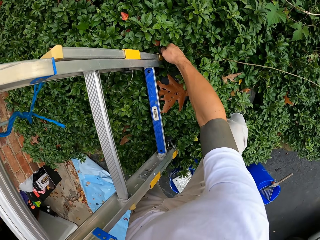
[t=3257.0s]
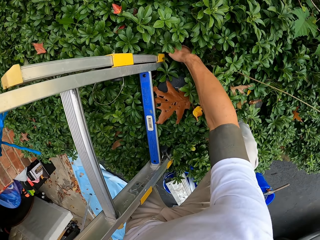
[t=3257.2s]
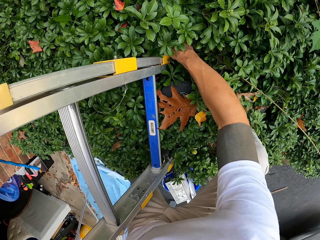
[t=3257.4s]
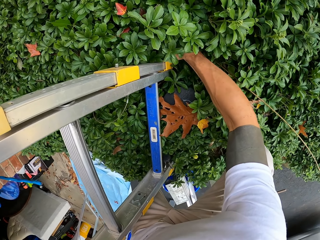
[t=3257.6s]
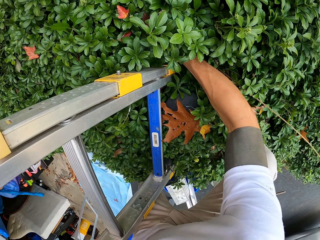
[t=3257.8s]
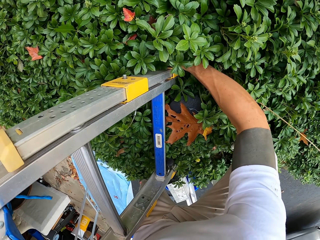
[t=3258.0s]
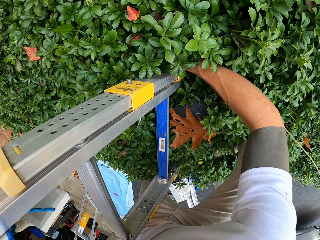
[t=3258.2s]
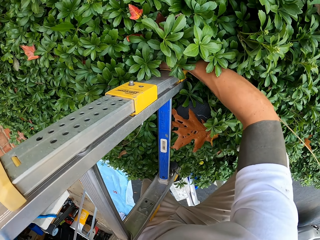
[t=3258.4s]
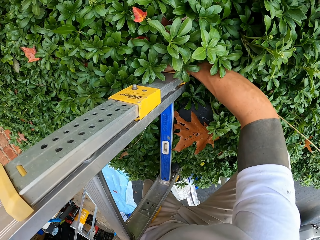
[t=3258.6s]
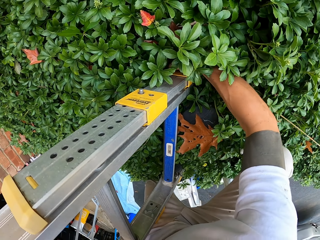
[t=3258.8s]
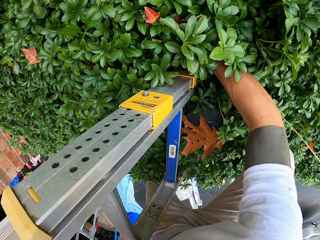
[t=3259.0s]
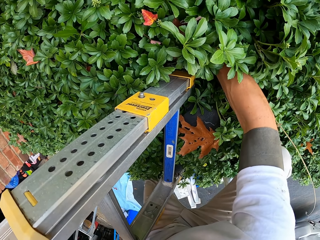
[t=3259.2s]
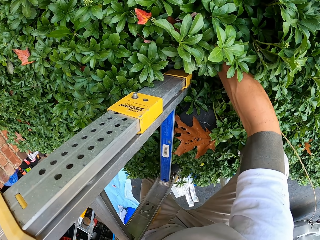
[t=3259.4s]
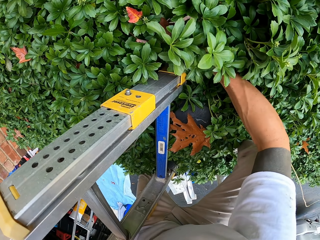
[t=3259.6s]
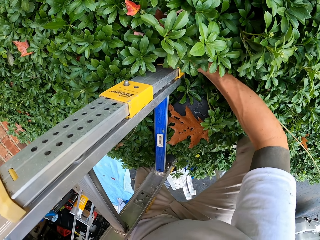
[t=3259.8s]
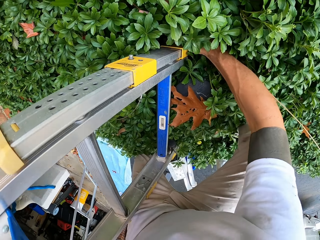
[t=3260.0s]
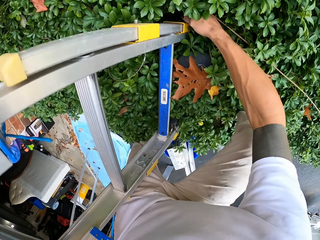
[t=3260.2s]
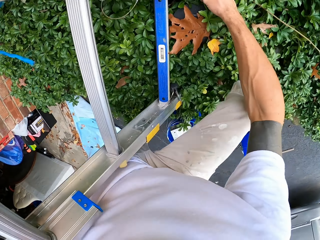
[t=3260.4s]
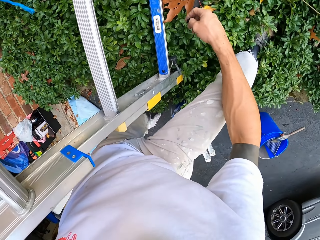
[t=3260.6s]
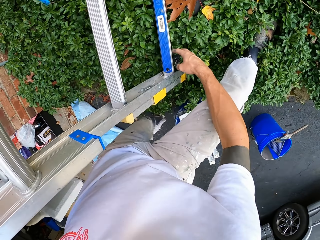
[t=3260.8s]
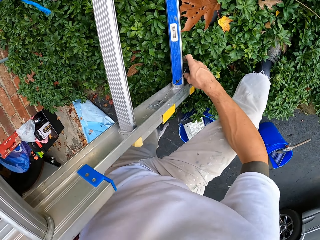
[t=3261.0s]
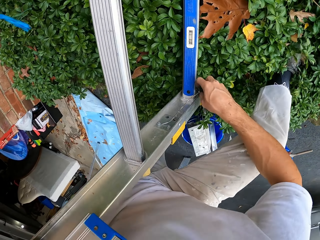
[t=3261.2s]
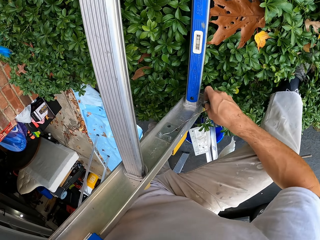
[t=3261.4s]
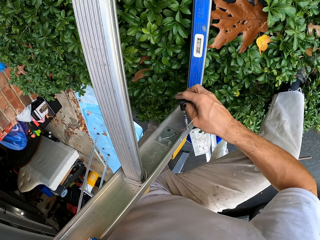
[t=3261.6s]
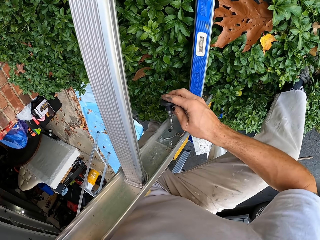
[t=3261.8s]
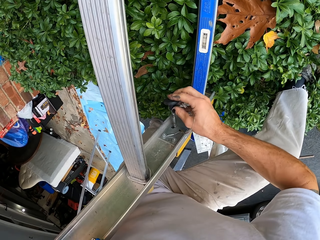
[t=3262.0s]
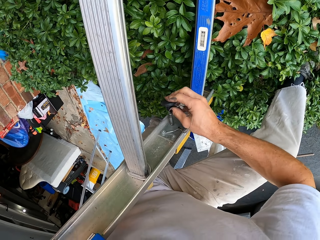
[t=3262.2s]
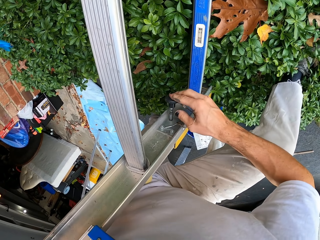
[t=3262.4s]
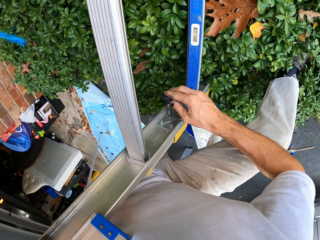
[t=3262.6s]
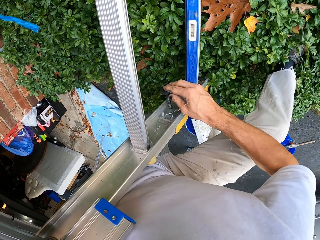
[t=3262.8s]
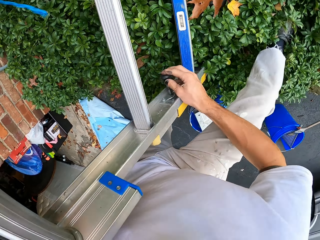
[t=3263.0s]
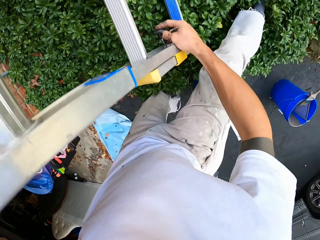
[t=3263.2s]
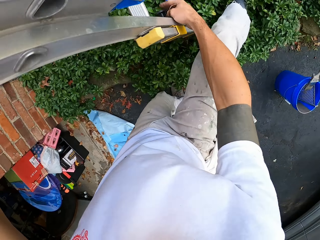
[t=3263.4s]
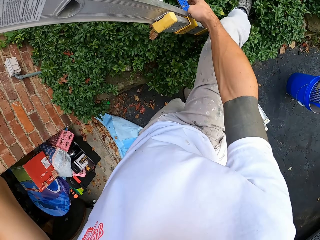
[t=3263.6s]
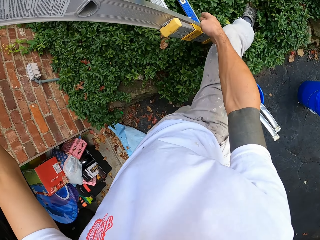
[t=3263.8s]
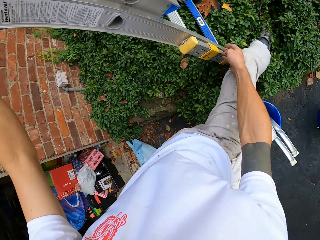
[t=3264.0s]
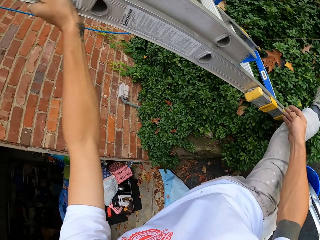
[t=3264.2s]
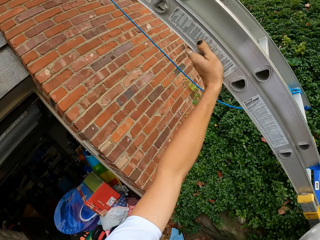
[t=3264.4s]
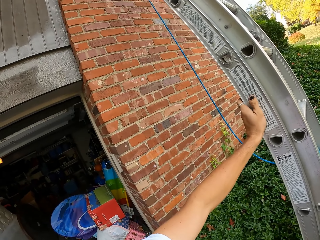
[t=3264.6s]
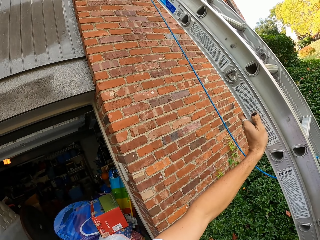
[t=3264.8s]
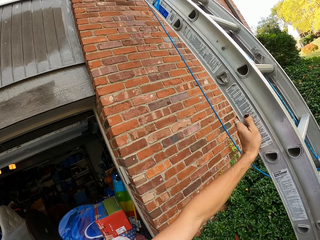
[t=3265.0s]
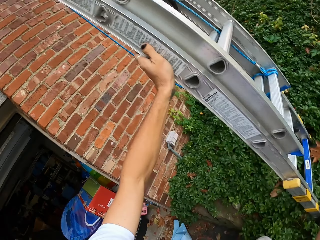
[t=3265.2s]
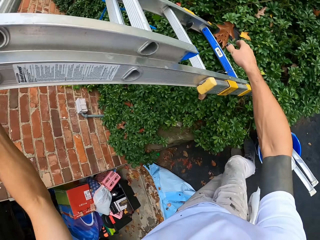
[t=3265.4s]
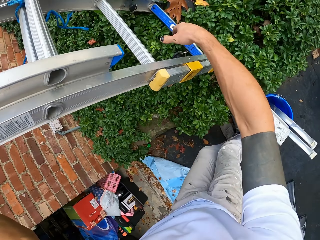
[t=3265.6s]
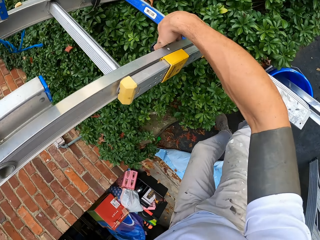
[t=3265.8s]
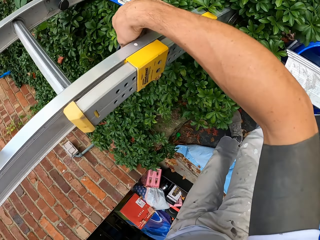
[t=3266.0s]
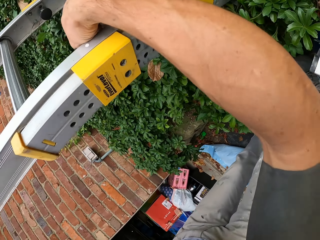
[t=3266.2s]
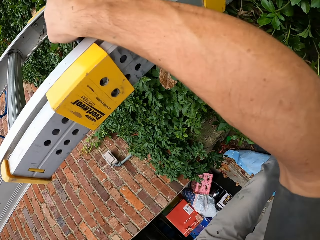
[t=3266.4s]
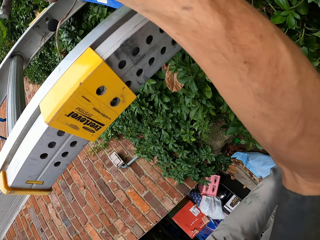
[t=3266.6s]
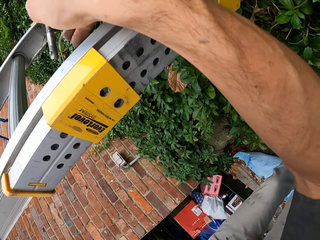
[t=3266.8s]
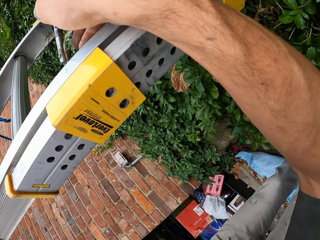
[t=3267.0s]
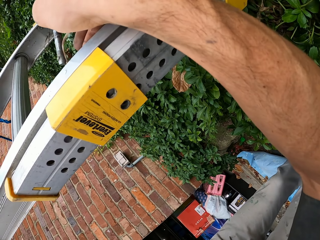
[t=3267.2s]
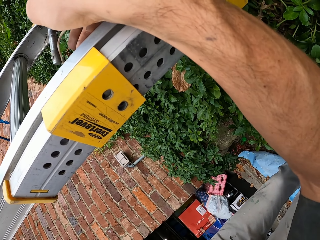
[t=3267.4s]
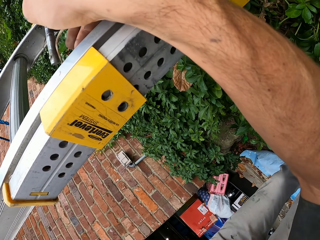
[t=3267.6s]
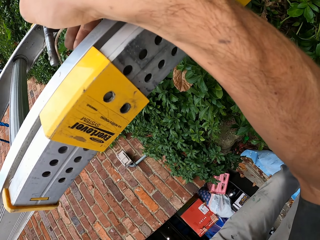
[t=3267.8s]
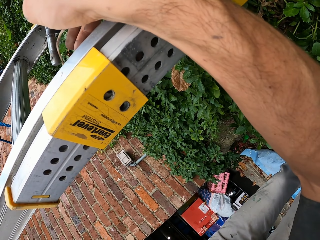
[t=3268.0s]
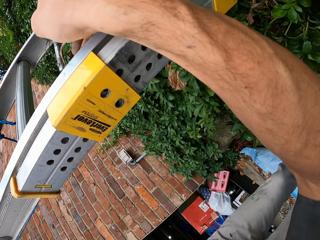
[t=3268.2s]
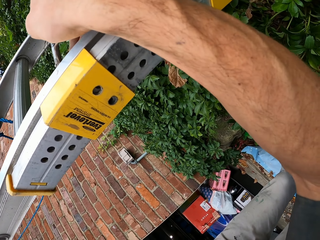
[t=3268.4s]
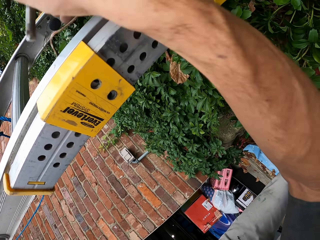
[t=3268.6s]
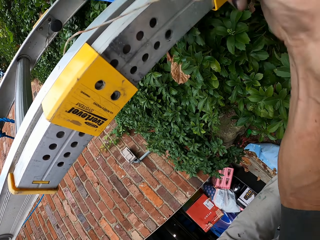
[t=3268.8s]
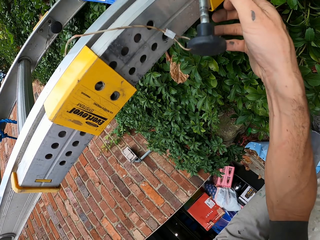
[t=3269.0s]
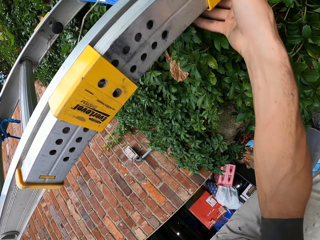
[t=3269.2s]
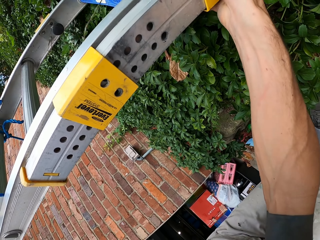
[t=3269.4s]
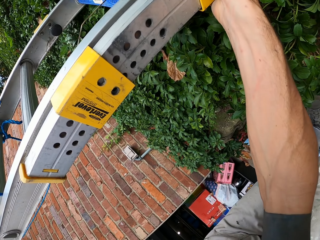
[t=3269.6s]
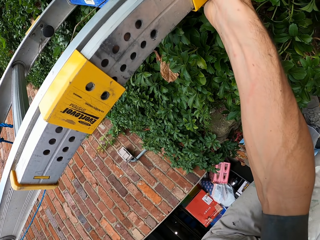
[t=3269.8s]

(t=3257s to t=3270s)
The camera wearer puts a screw on the ladder. They look around. They remove the screw from the ladder.

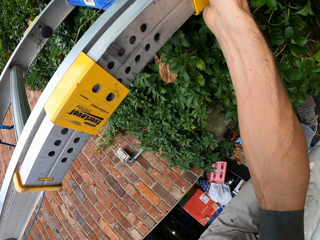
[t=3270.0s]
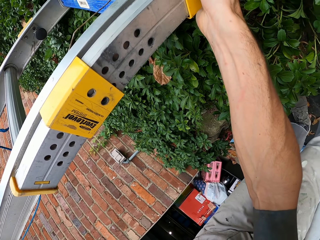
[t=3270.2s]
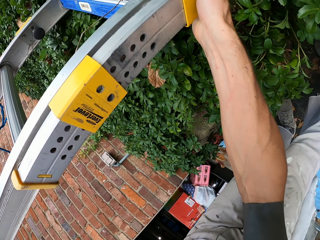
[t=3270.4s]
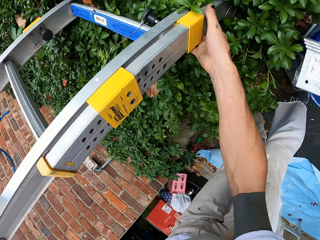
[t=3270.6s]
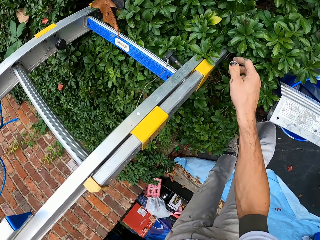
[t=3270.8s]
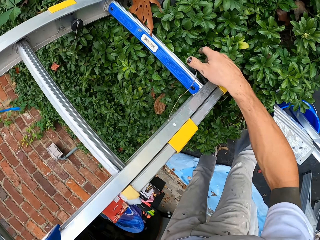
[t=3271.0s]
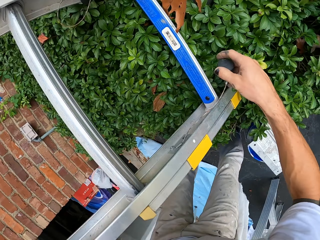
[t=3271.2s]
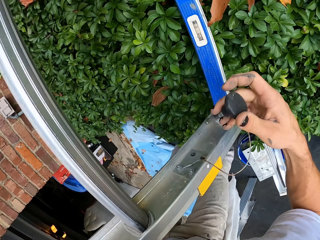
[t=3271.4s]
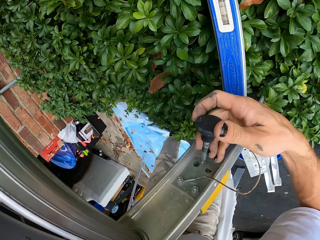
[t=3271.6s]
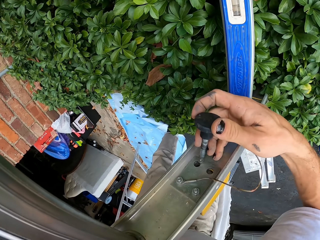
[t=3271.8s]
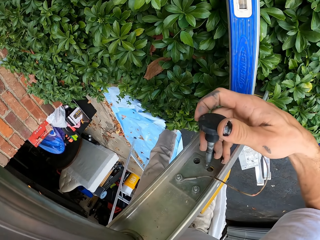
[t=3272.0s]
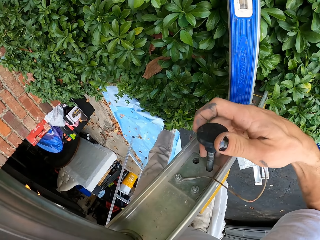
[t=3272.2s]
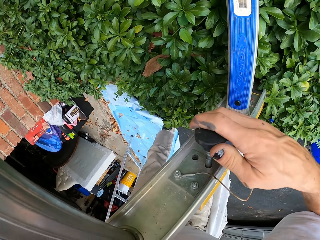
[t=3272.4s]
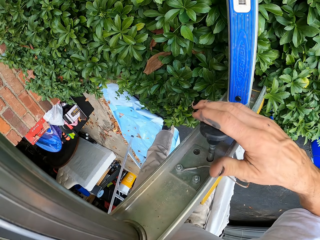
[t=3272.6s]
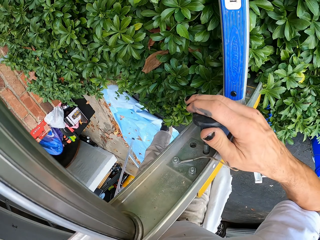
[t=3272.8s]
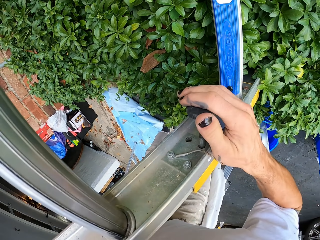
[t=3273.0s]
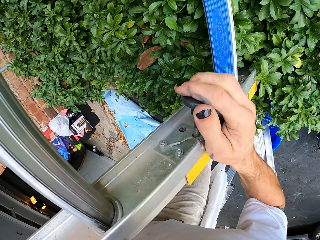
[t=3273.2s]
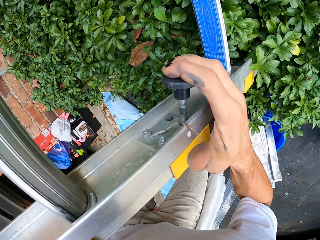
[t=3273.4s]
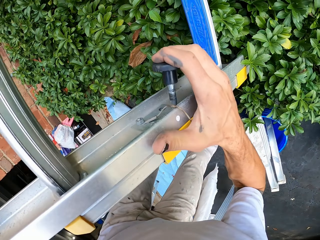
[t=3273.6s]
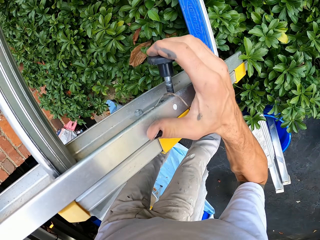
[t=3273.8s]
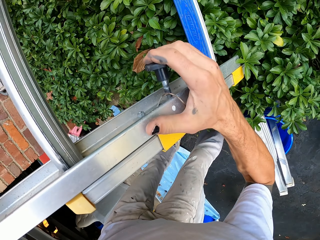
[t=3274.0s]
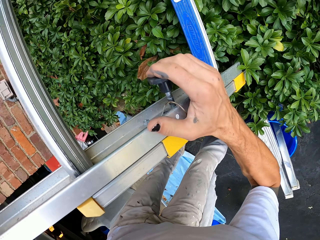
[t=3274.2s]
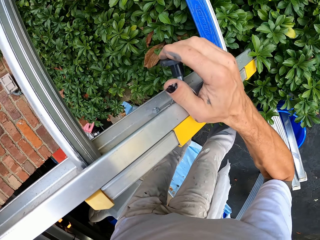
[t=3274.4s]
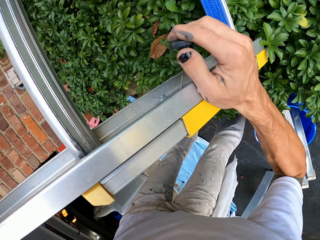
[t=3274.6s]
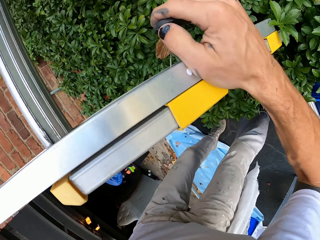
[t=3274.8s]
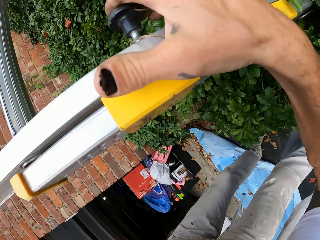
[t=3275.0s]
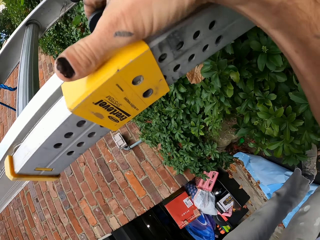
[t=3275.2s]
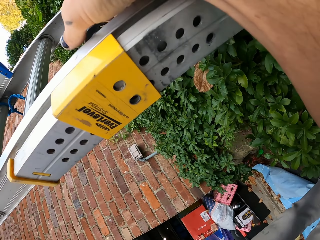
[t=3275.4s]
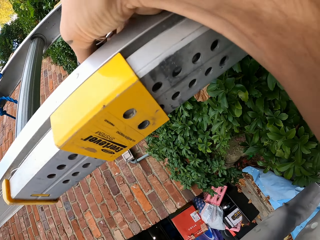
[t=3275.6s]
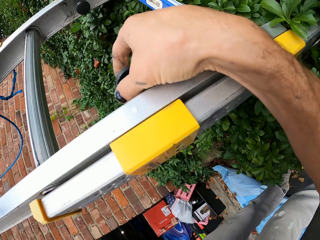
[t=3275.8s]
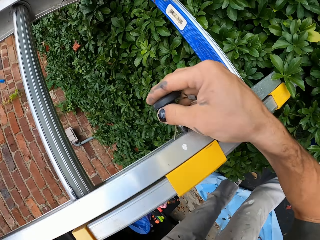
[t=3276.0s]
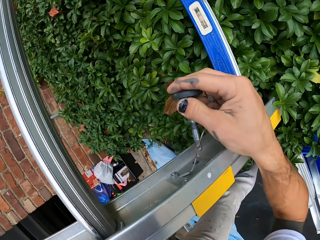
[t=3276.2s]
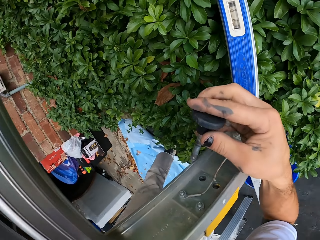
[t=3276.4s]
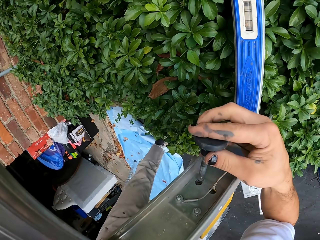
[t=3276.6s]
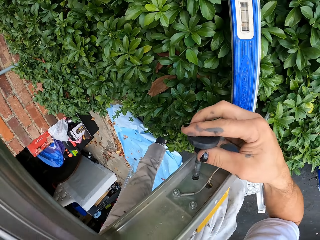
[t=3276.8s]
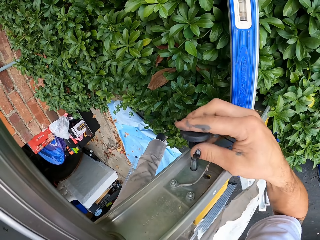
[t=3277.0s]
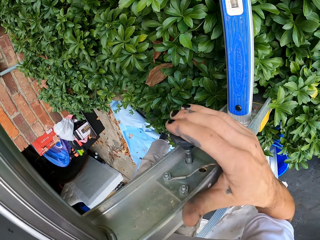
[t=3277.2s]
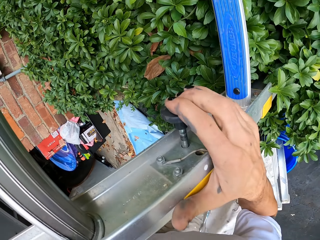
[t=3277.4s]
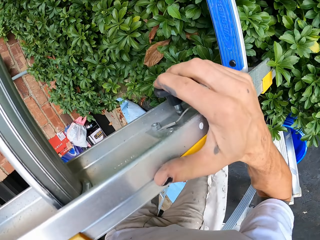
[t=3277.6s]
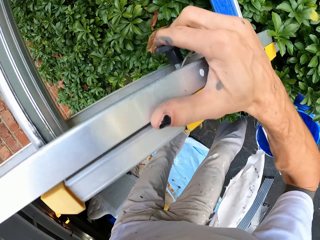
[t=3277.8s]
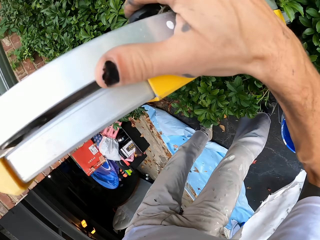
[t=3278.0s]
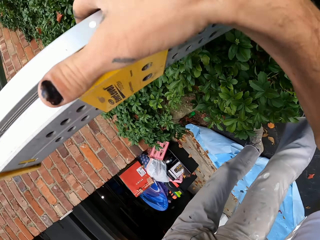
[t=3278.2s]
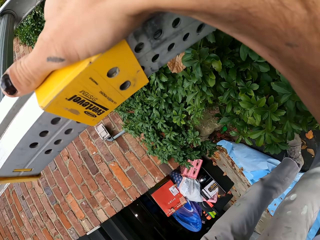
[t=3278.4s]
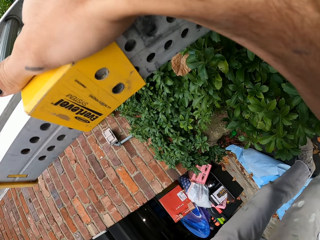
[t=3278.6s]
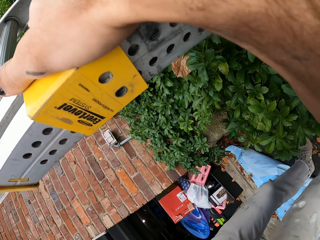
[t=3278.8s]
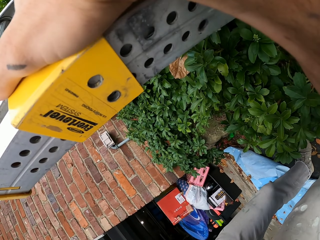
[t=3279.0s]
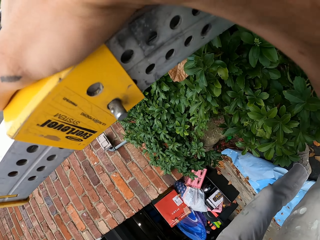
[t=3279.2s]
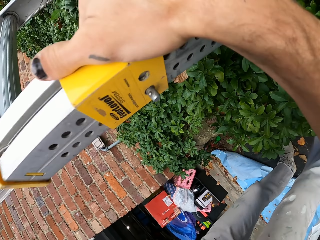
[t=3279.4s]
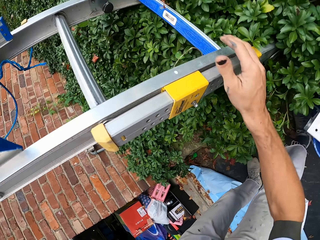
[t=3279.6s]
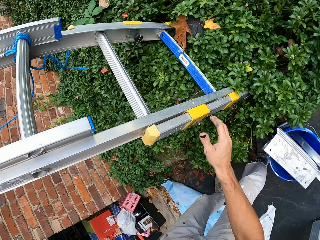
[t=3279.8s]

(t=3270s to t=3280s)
The camera wearer adjusts the ladder. They put a screw on the ladder. They lock the ladder.
